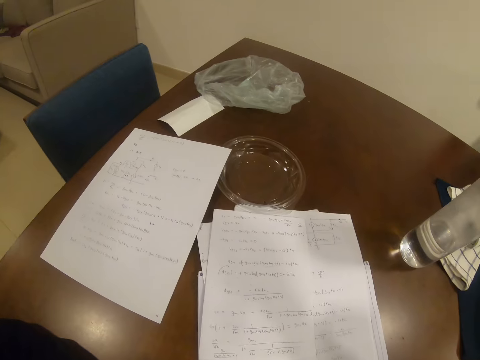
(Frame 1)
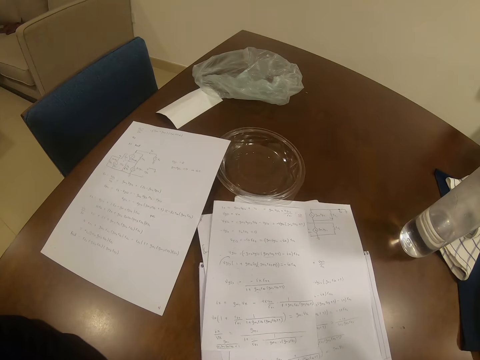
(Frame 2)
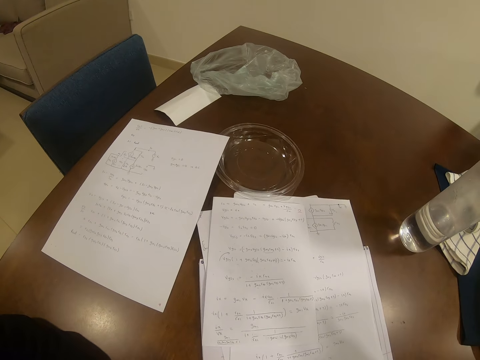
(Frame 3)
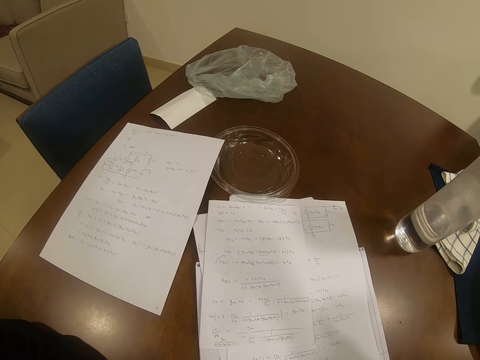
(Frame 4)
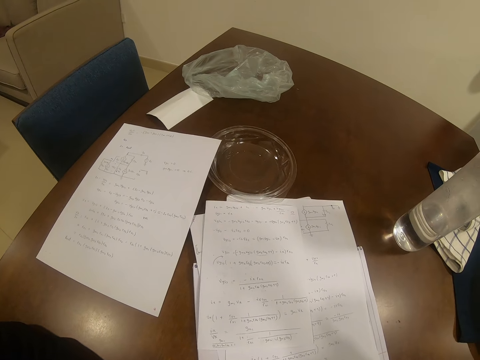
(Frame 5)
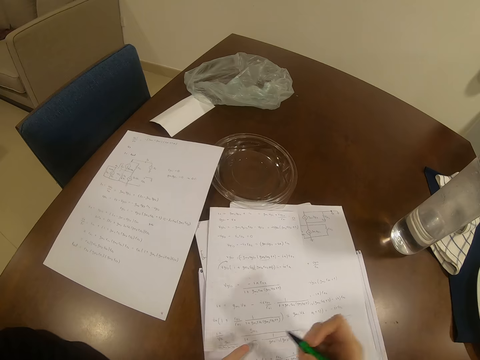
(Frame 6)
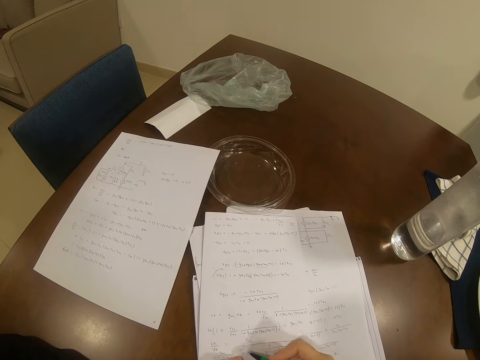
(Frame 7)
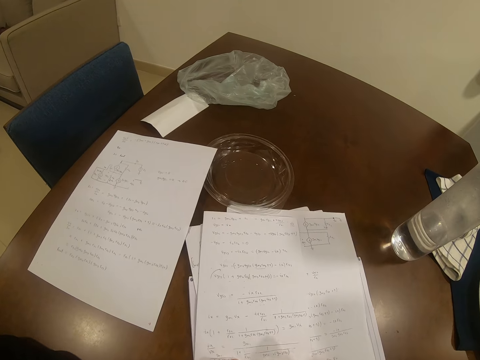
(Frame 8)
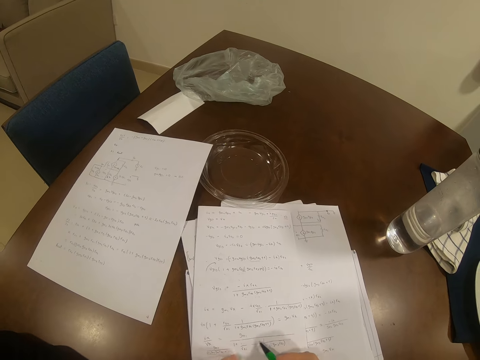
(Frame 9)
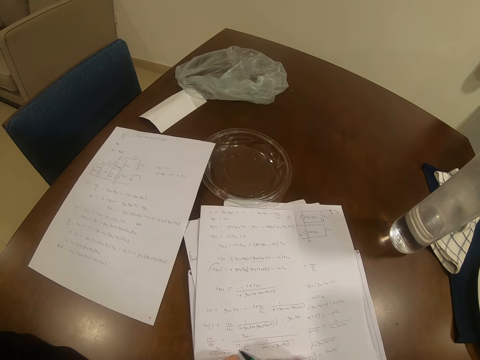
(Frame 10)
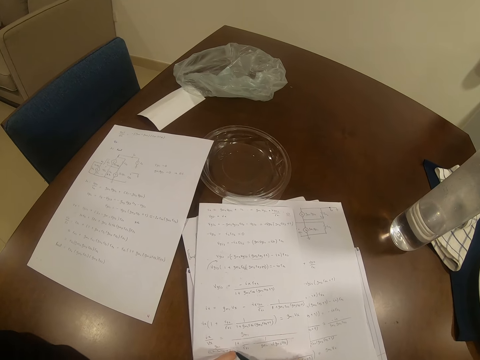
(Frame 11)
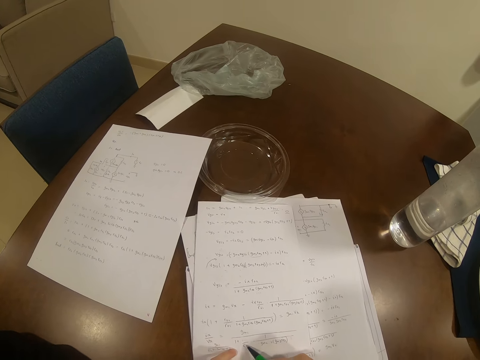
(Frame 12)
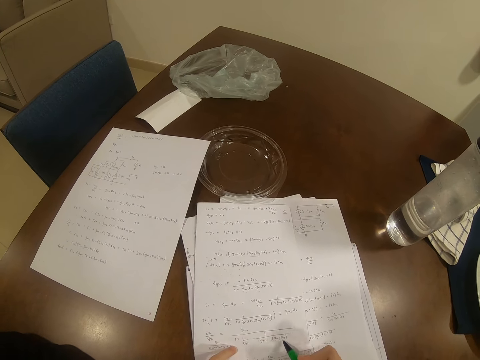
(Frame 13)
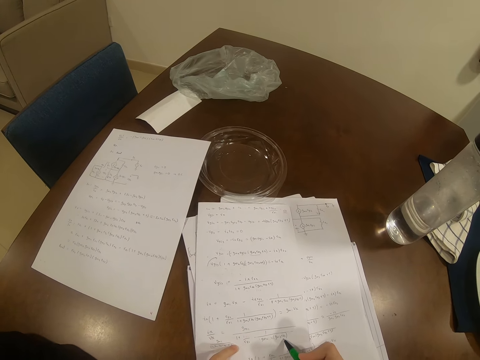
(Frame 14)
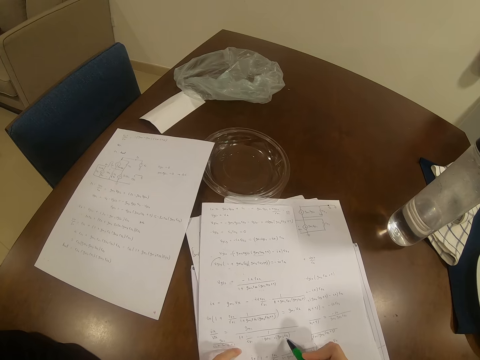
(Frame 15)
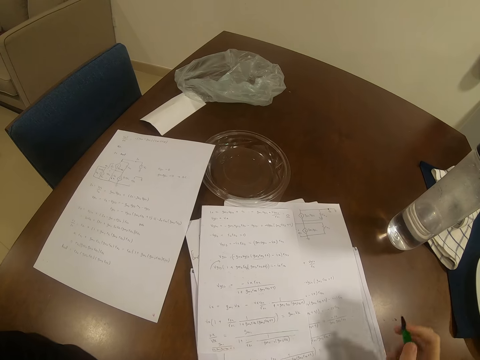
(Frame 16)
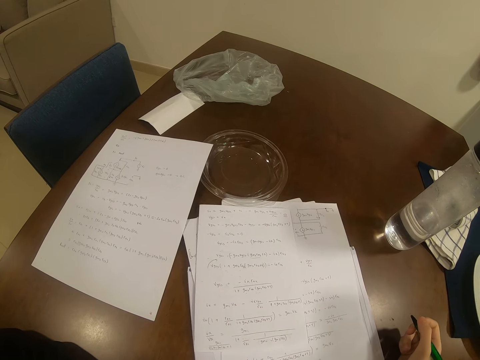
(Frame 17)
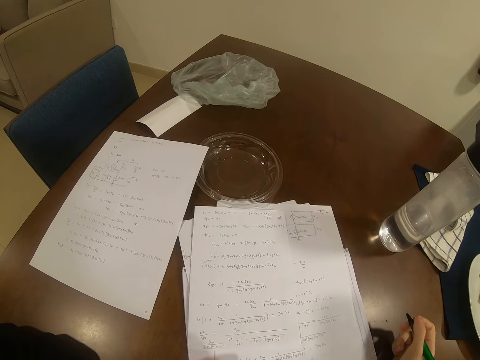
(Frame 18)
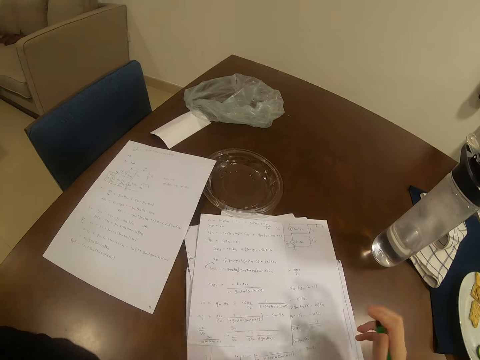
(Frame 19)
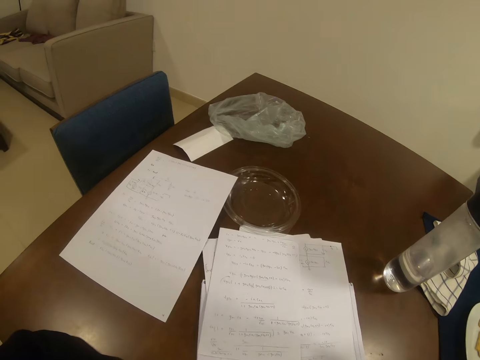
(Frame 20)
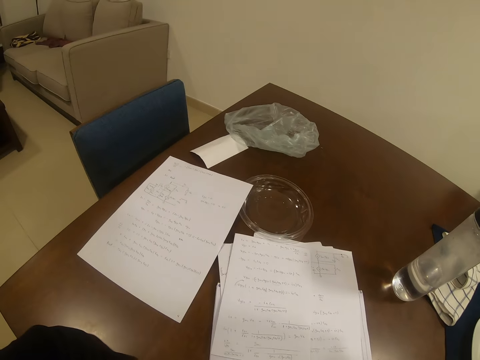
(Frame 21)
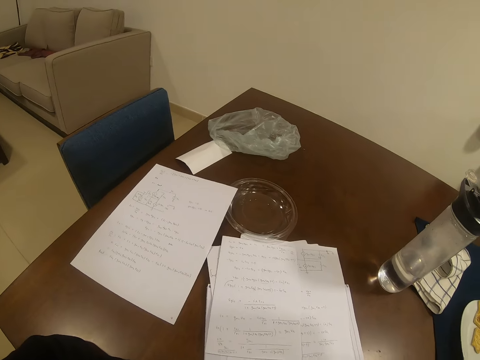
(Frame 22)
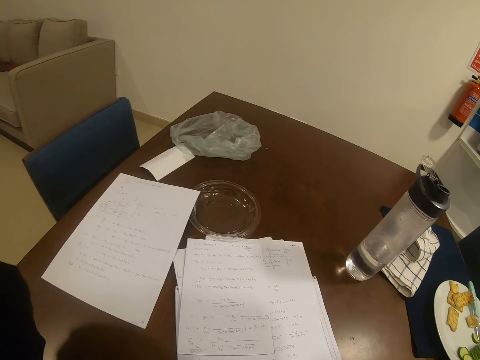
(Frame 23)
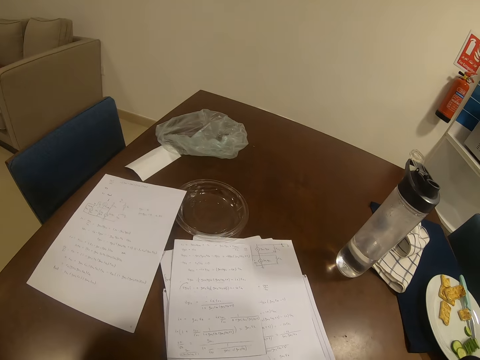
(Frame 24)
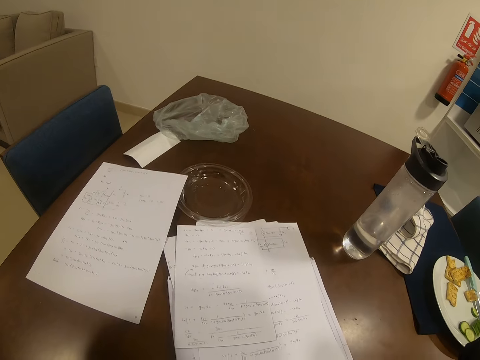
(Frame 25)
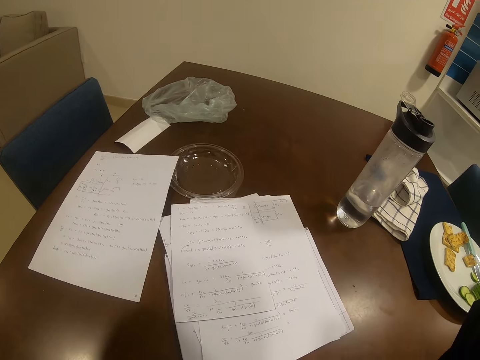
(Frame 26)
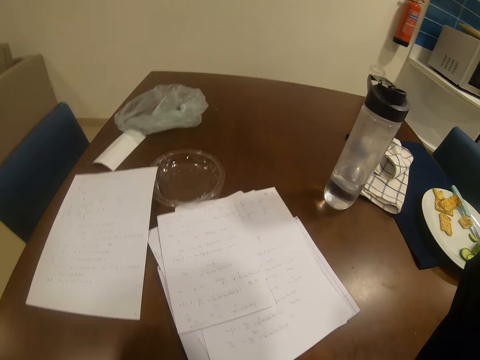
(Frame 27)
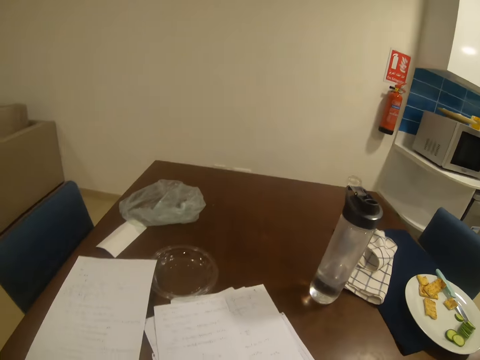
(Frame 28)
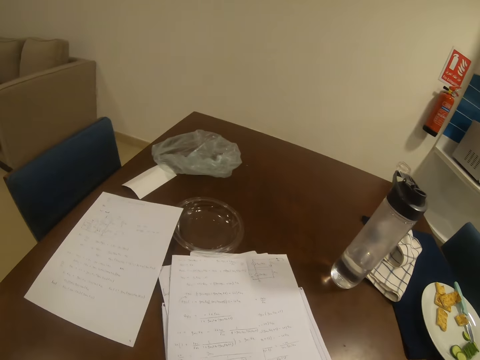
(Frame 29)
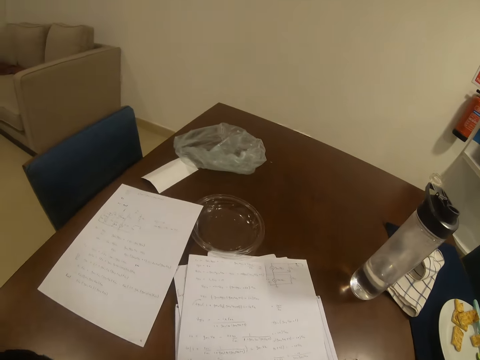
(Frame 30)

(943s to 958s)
The camera wearer moves the pen on the paper. They adjust the camera.

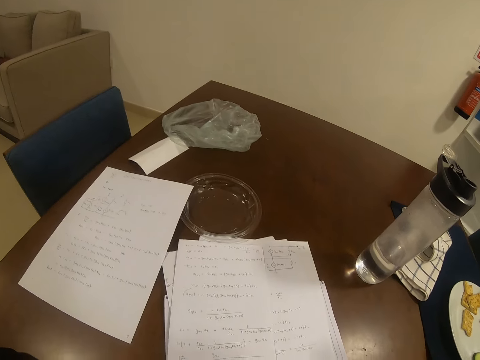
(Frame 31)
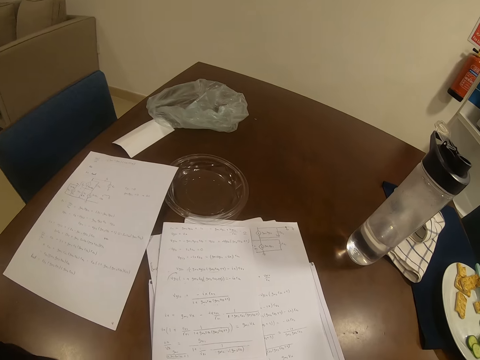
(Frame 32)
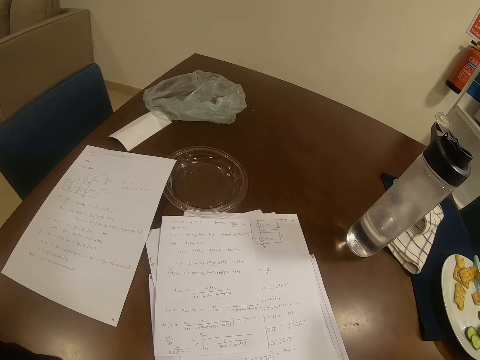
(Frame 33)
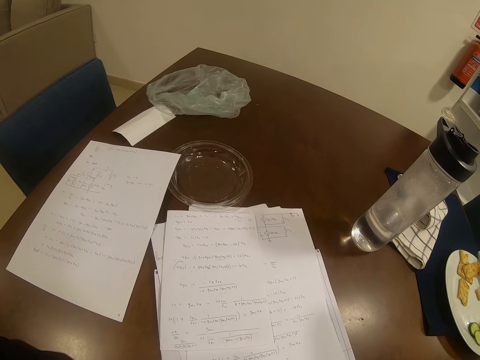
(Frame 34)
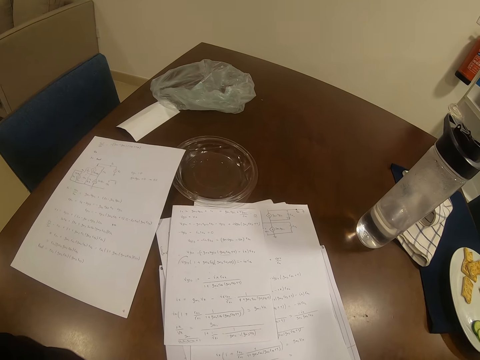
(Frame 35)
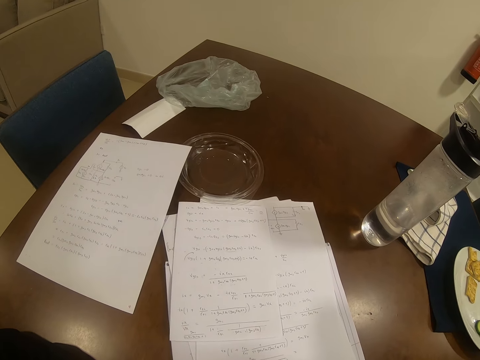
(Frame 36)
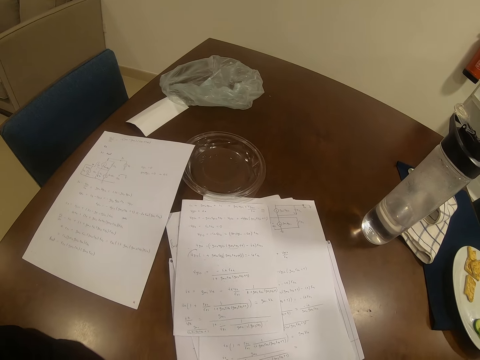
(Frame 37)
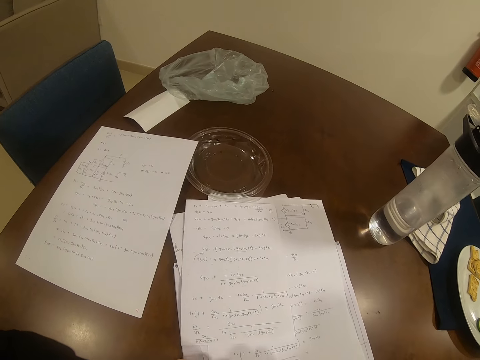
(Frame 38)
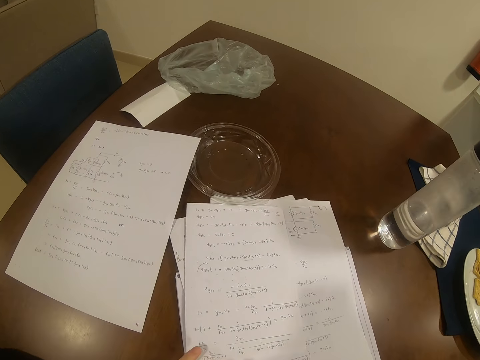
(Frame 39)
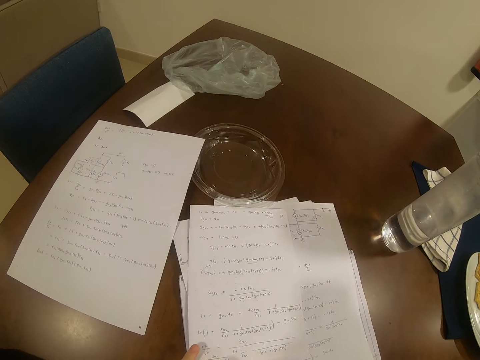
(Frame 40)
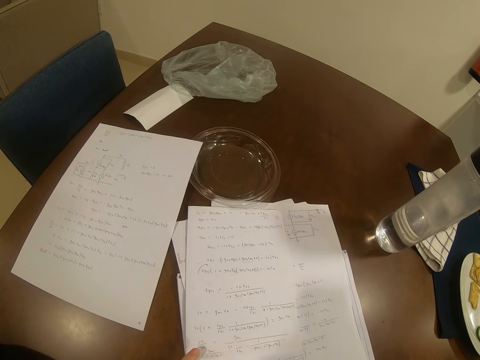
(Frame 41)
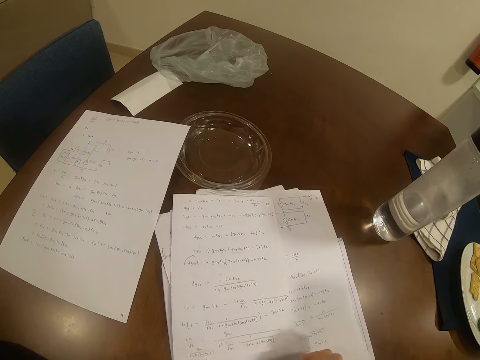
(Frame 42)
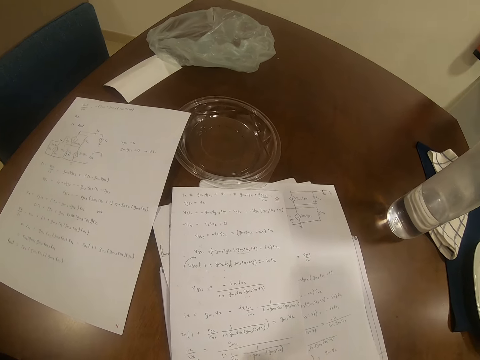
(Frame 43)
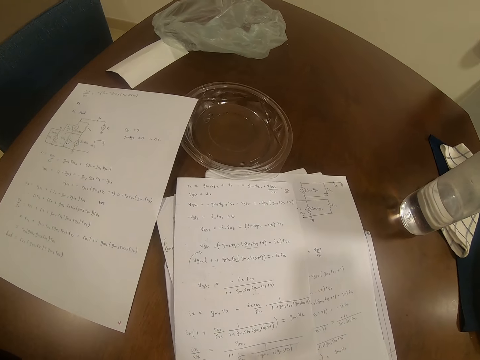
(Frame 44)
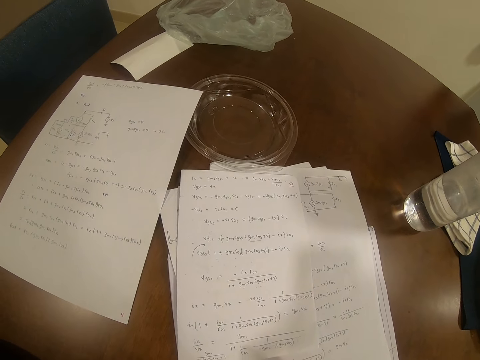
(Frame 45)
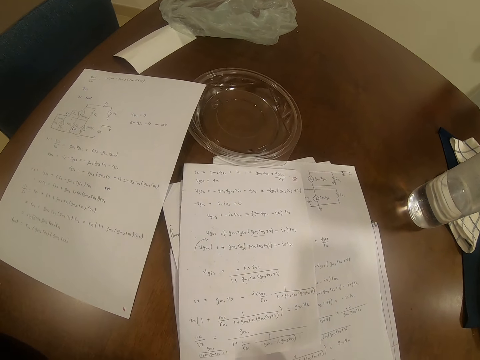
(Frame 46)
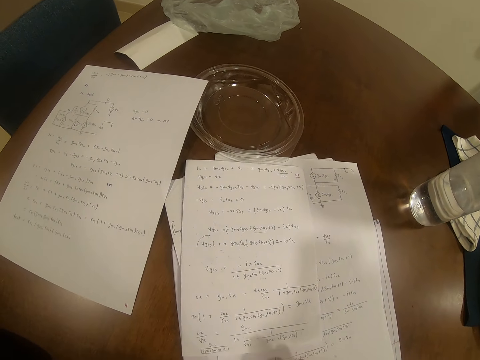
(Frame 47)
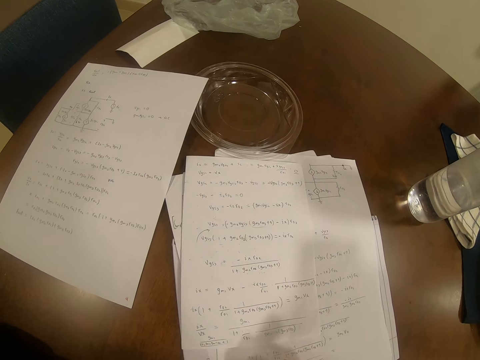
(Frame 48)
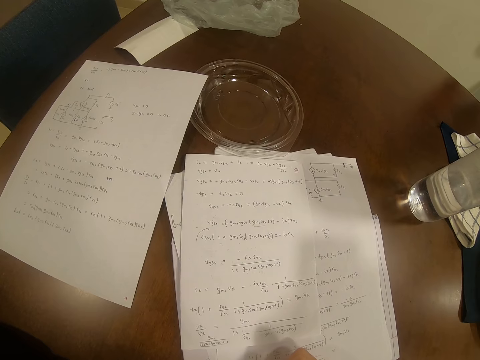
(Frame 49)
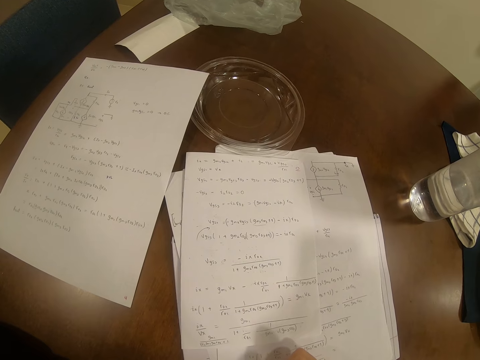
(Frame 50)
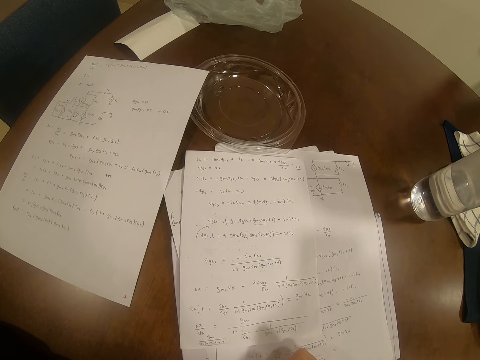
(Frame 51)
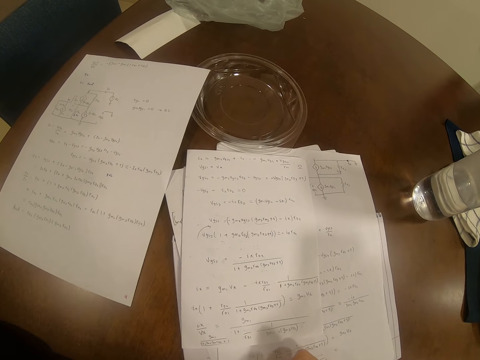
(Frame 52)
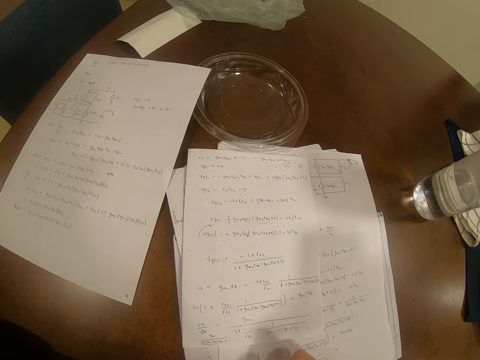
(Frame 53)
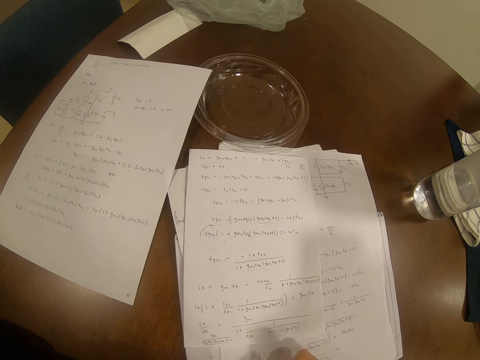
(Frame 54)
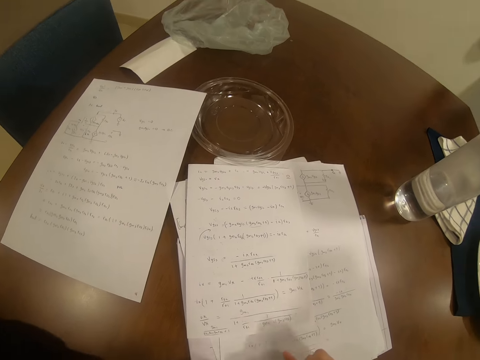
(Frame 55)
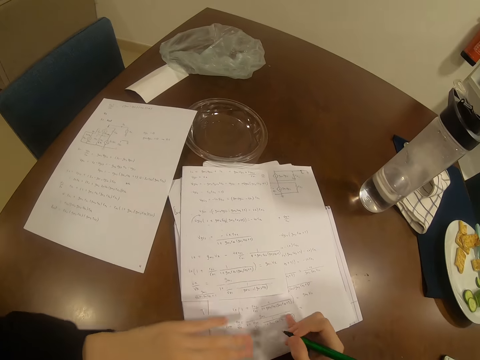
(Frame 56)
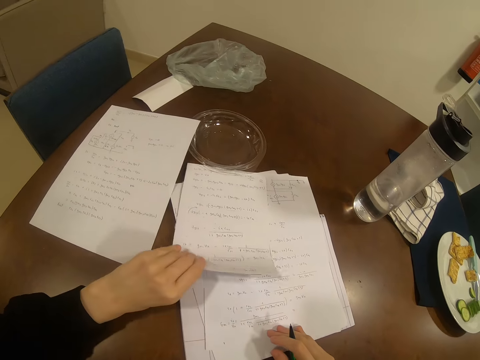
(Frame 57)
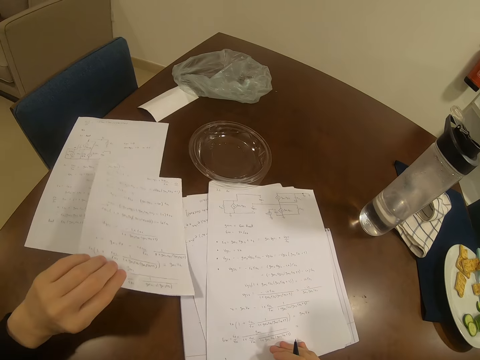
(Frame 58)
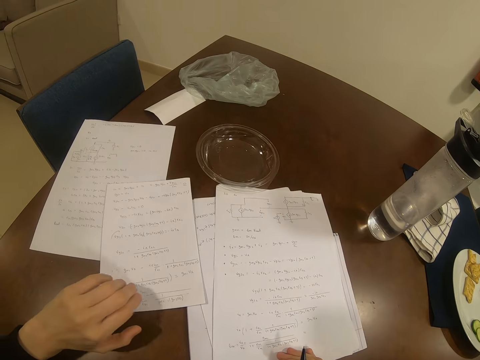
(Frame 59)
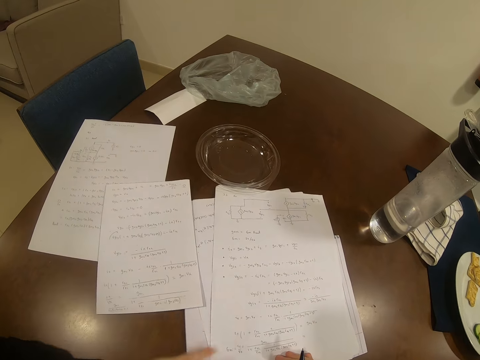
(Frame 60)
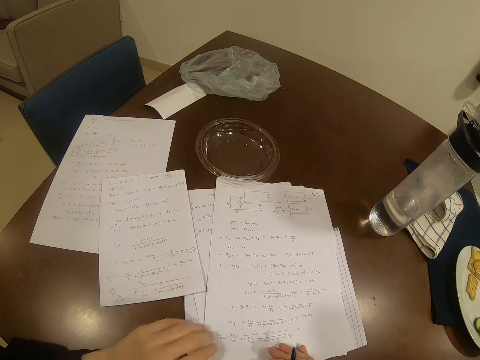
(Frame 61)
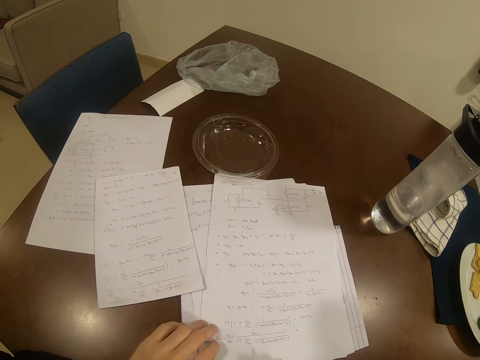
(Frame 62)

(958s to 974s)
The camera wearer rubs on the paper with the rubber. They write on the paper with the pen. They pick up the paper. They move the paper. They place the paper on the table.
